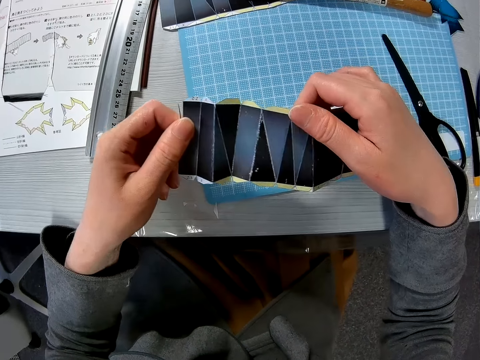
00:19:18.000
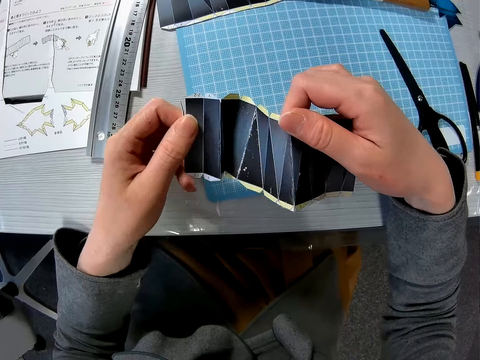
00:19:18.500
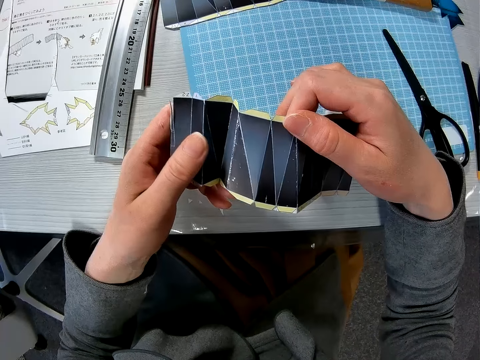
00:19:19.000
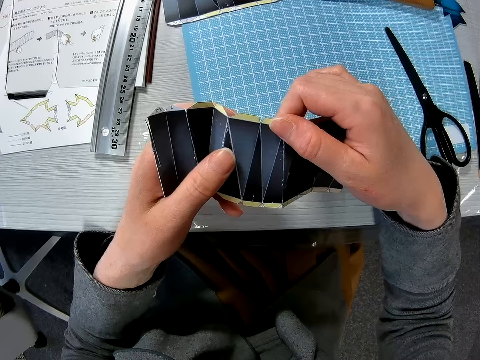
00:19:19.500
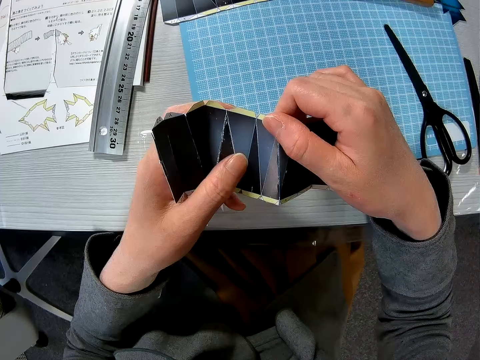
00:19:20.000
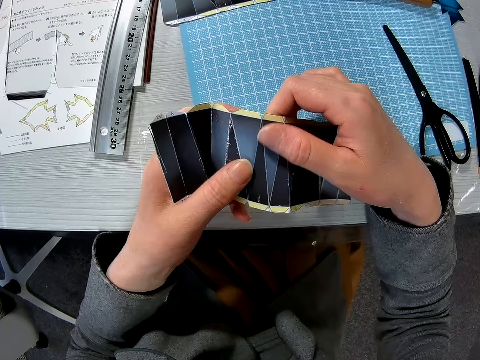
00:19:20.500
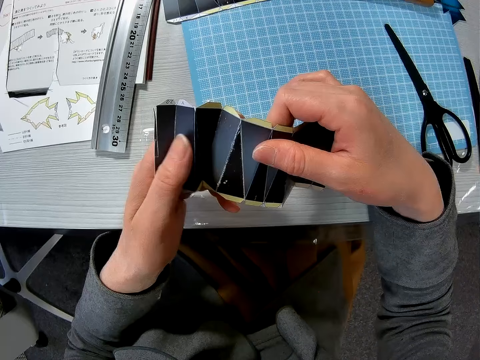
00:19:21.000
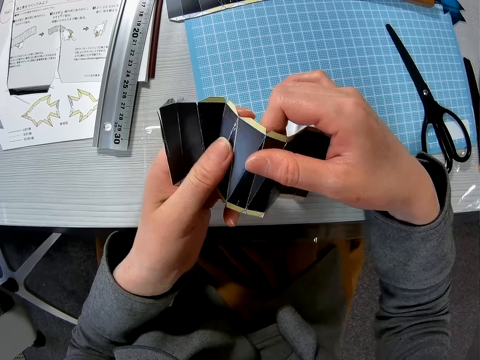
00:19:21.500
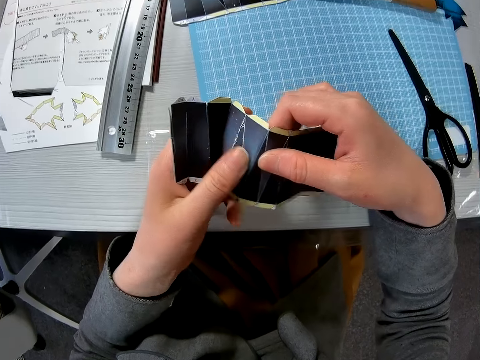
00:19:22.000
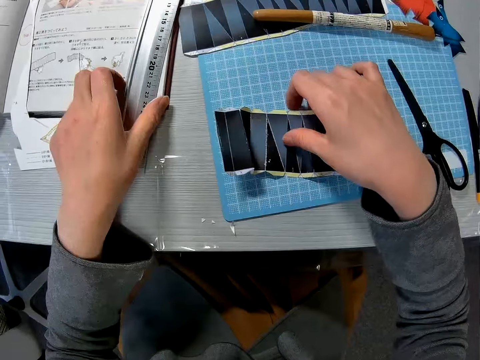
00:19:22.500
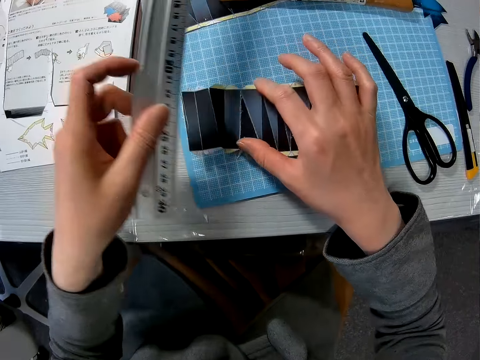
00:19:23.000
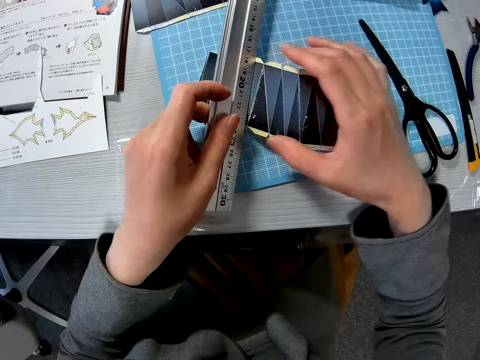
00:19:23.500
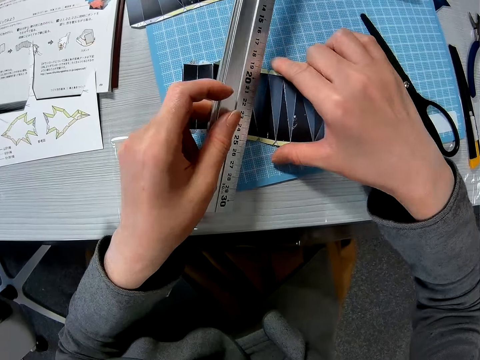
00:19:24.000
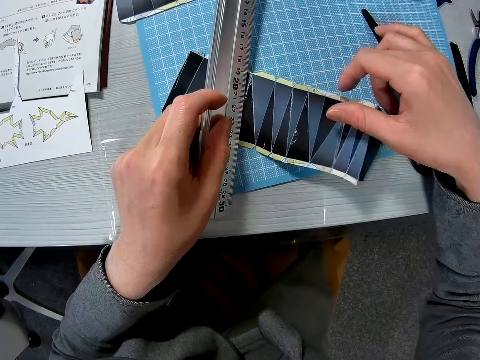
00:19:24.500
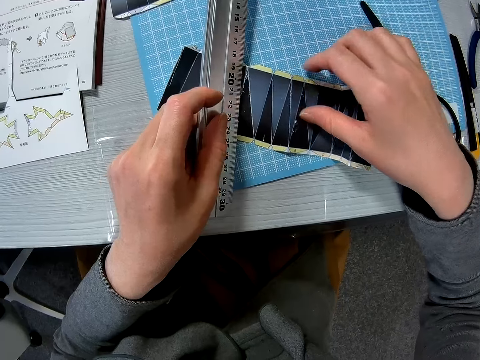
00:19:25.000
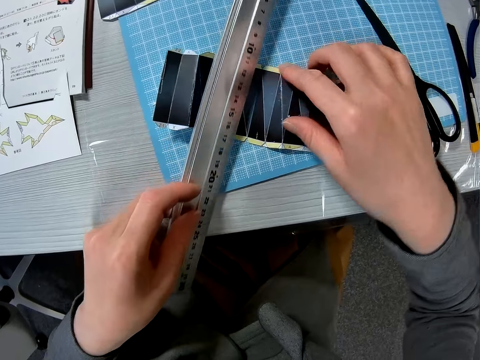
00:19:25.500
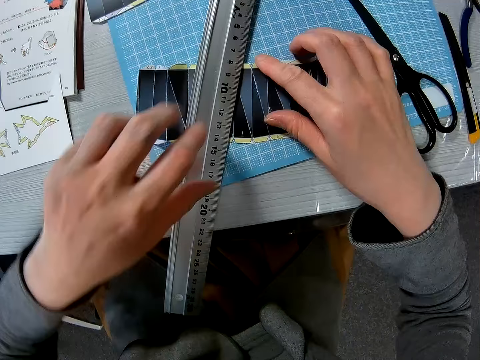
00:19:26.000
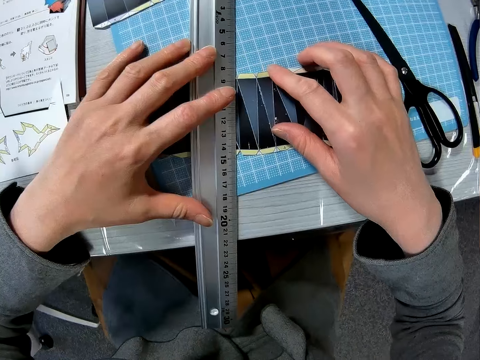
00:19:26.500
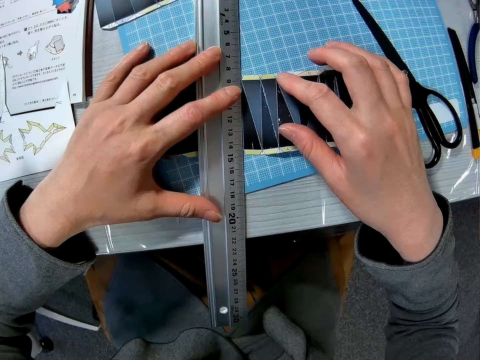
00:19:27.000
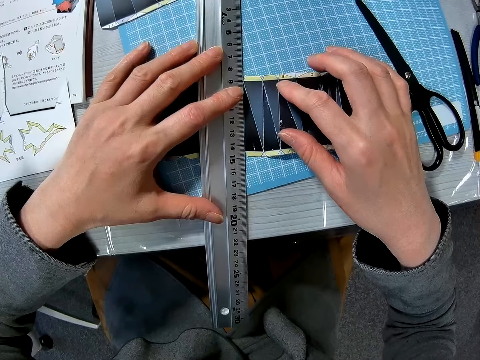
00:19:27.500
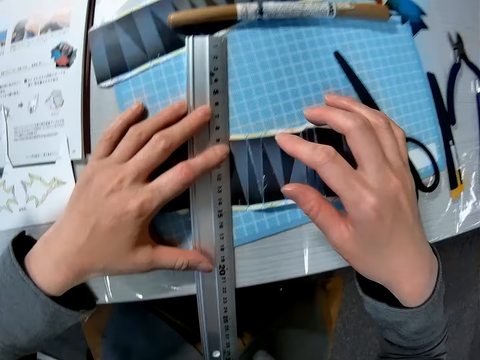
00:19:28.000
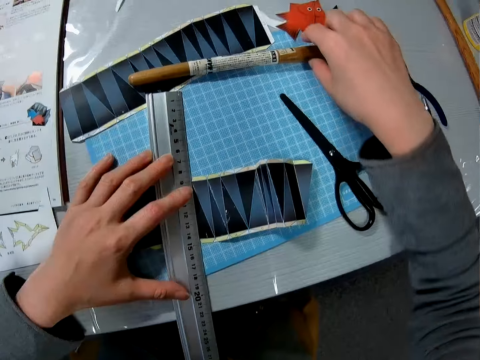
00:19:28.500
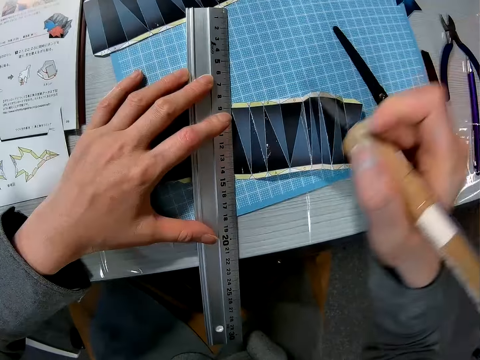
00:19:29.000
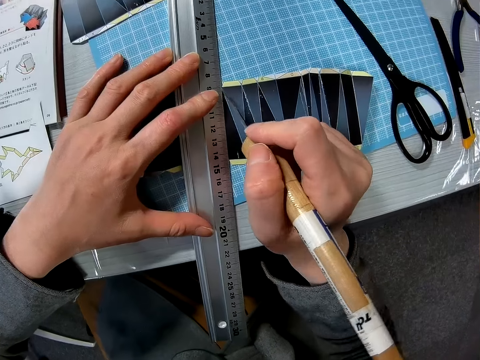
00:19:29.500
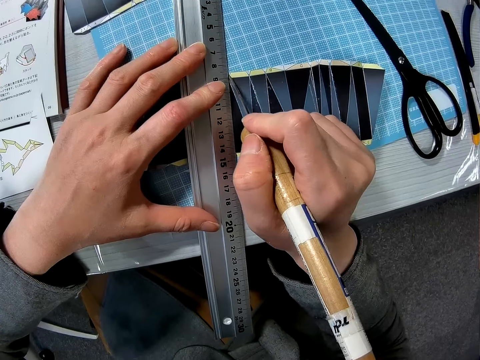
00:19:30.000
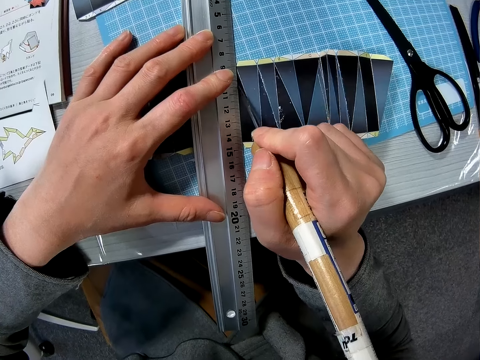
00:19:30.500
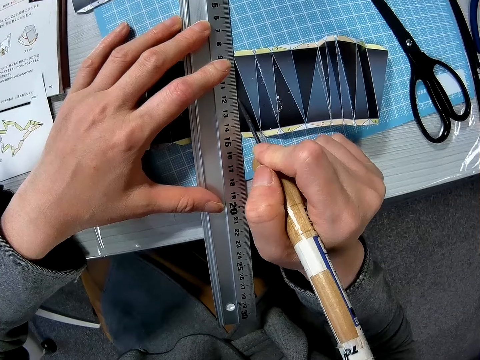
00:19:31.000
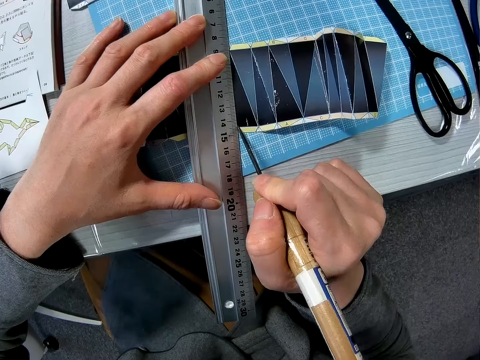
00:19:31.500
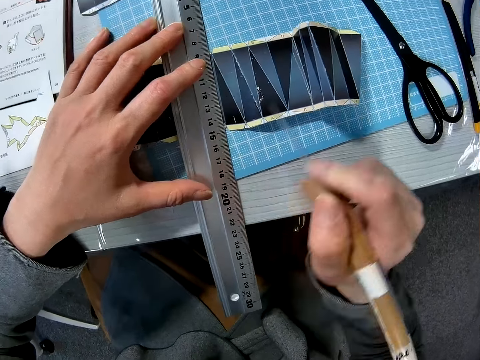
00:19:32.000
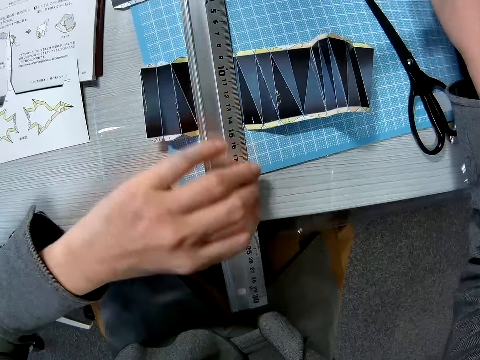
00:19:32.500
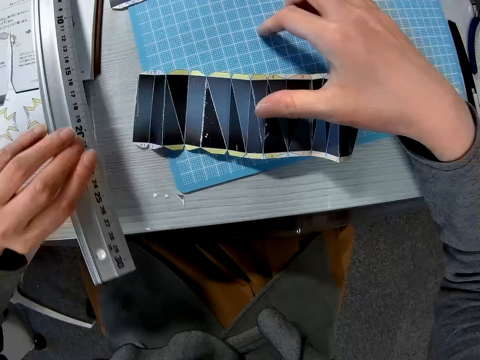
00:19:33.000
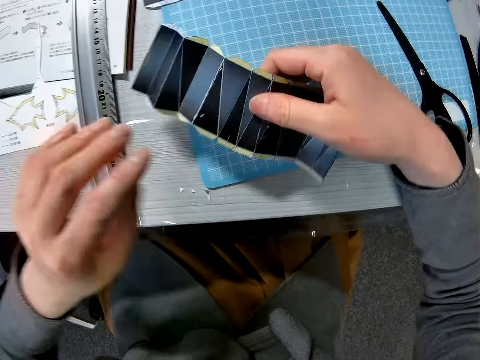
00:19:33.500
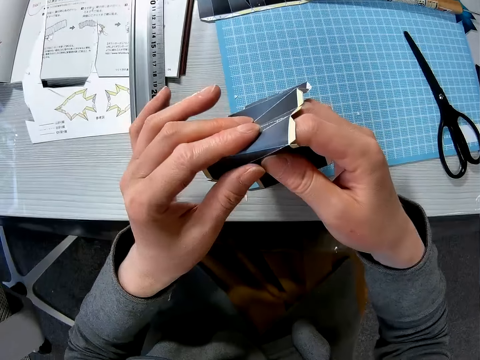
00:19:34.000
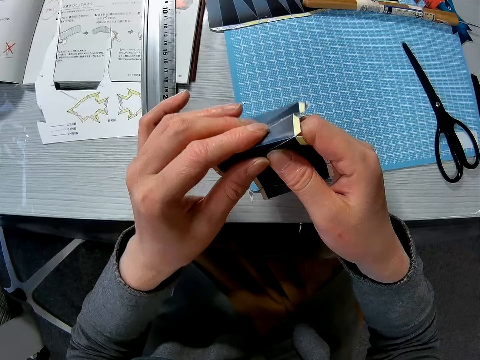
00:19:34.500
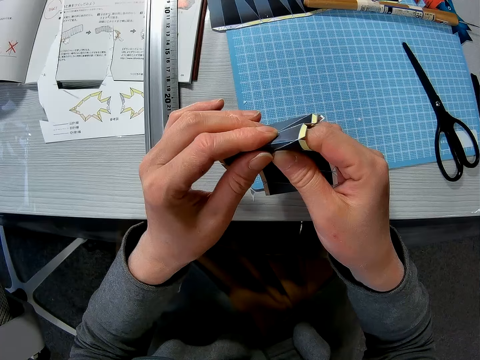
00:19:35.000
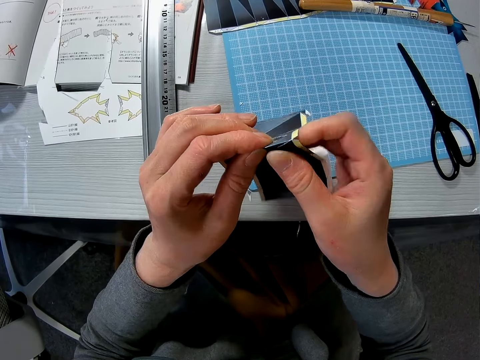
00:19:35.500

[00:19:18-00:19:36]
The camera wearer folds the paper craft with both hands. He places the paper craft on the cutting sheet. He picks up the ruler from the table. He places the ruler on the paper craft. He picks up a needle quilling tool from the cutting sheet with his right hand. He draws a line with the ruler and the needle quilling tool on the paper craft. He drops the needle quilling tool on the cutting sheet. He removes the ruler from the paper craft and places the ruler on the table. He picks up the paper craft from the cutting sheet. He folds the paper craft with both hands.

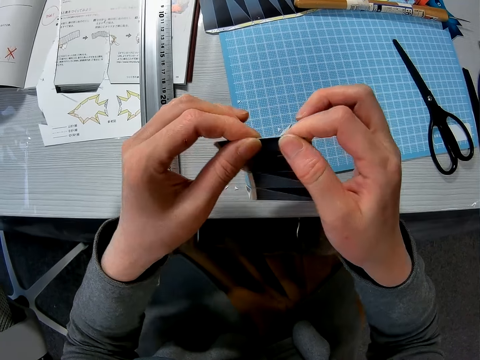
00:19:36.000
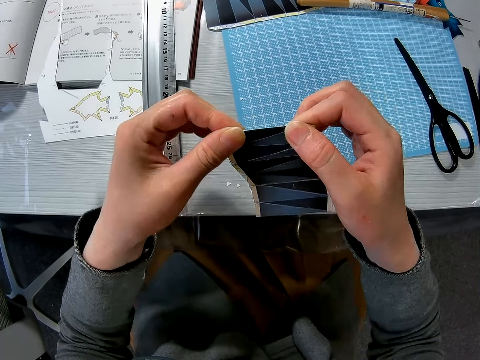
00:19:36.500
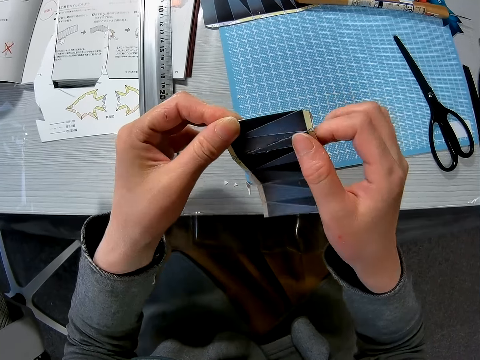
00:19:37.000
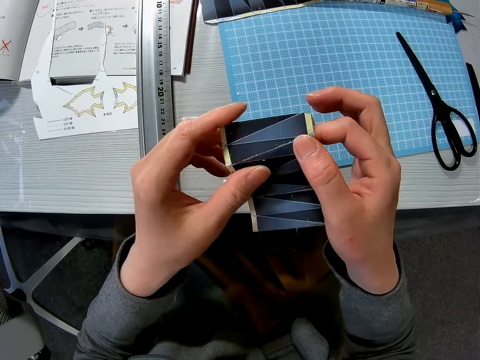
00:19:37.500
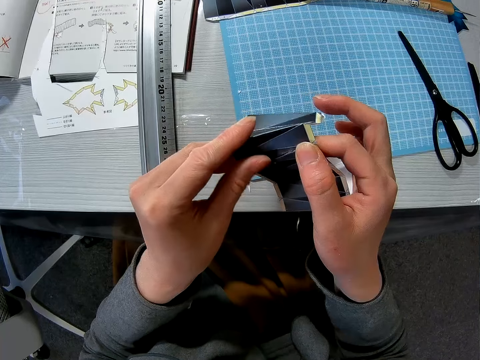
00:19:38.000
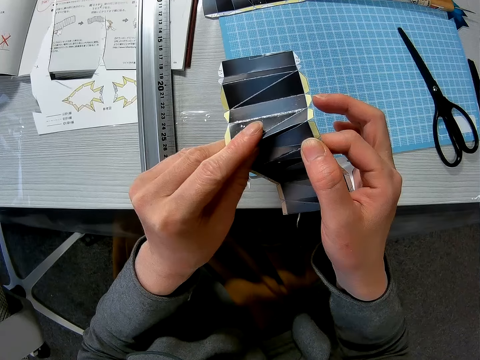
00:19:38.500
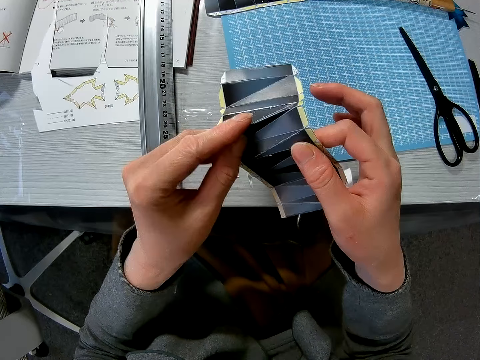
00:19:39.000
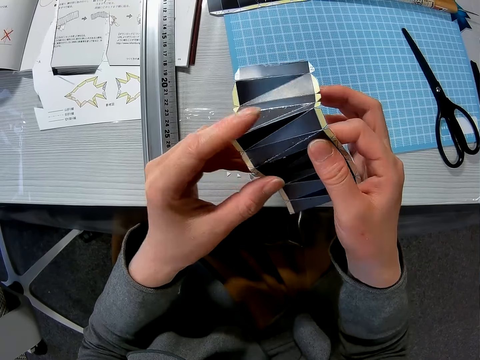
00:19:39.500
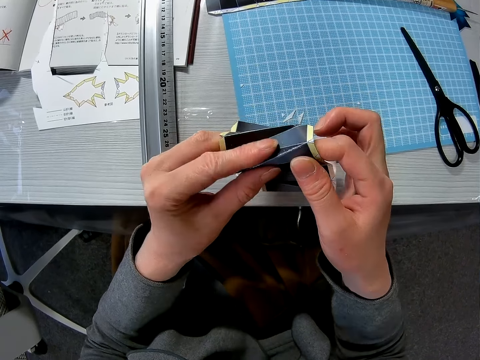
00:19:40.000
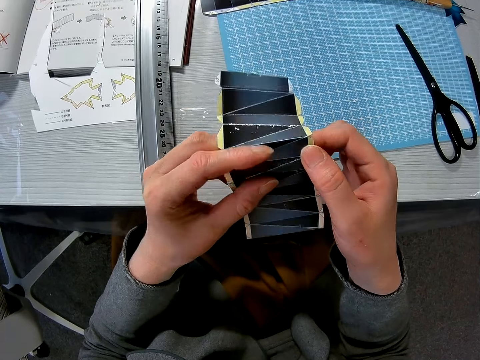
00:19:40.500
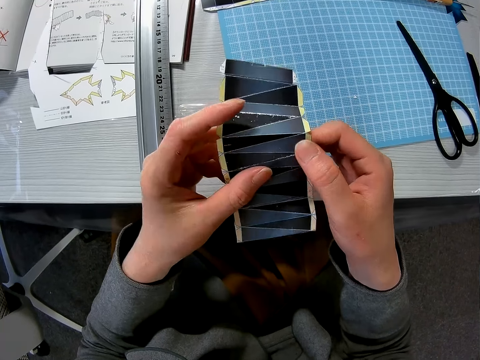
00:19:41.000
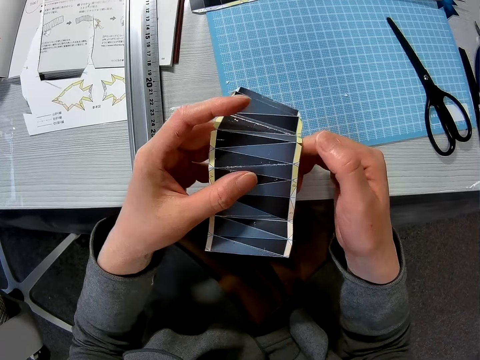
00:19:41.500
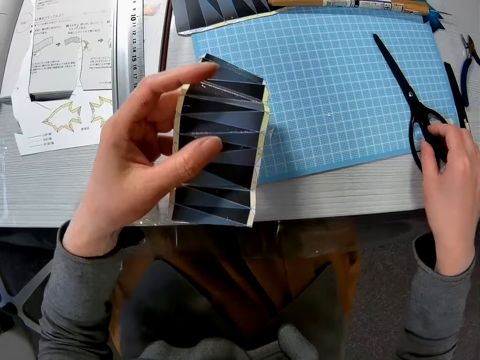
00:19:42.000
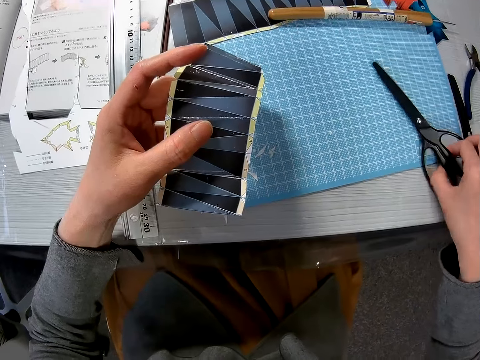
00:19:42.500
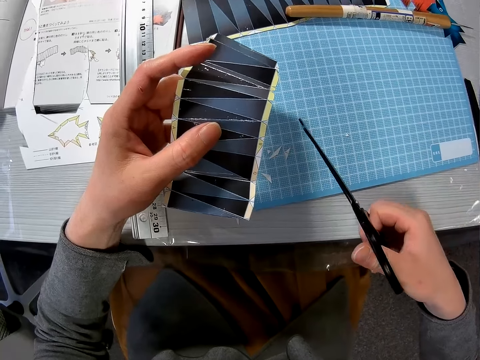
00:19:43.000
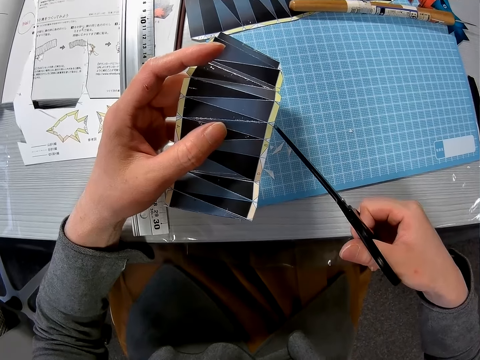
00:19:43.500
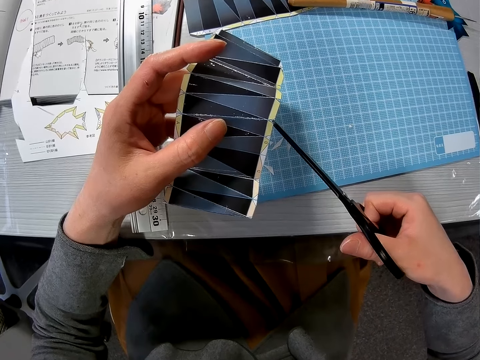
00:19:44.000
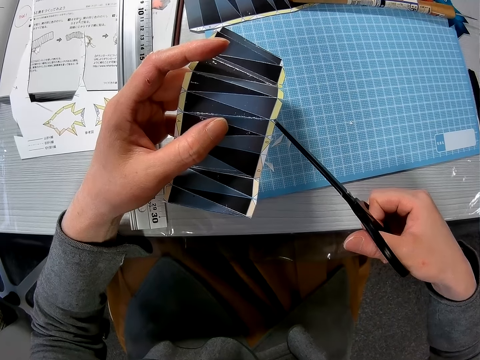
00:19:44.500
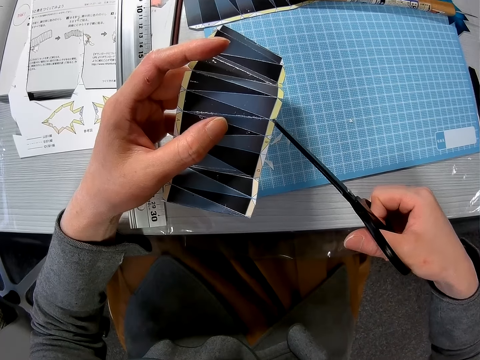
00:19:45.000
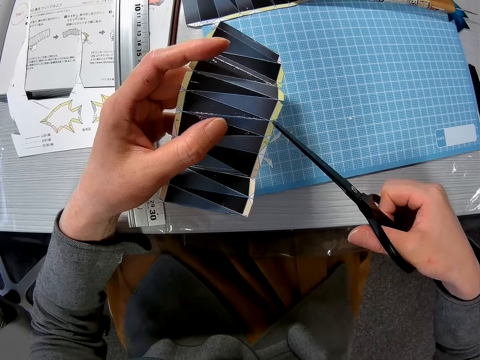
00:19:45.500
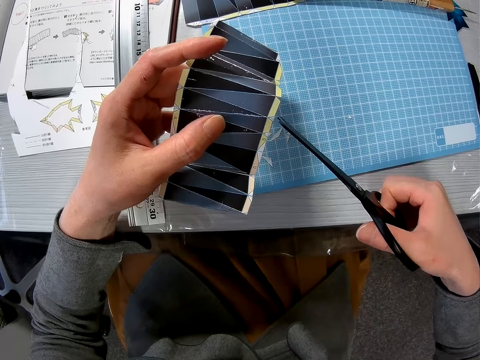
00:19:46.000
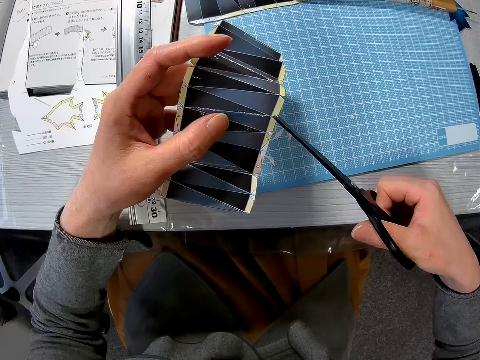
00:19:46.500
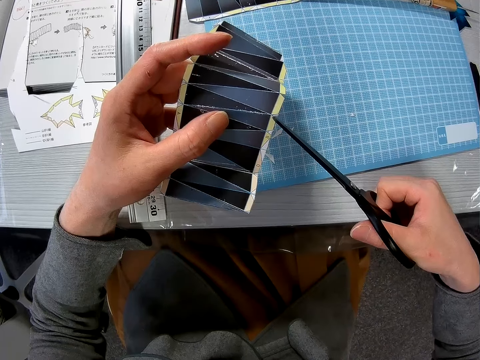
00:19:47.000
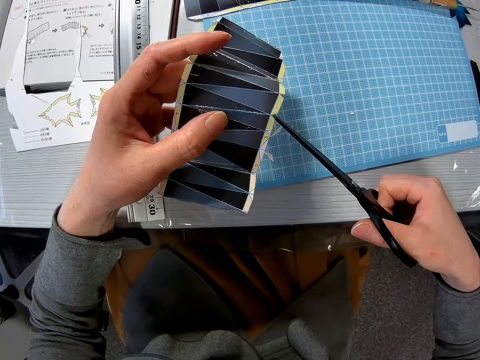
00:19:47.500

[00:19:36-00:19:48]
The camera wearer straightens the bend. They unfold the craft paper. They pick up the pair of scissors from the cutting sheet. They cut an edge of the paper craft with the pair of scissors.
